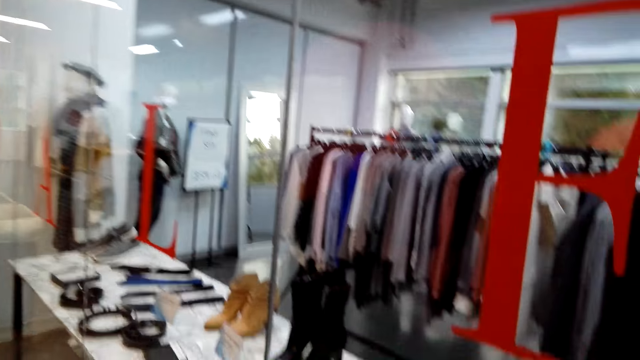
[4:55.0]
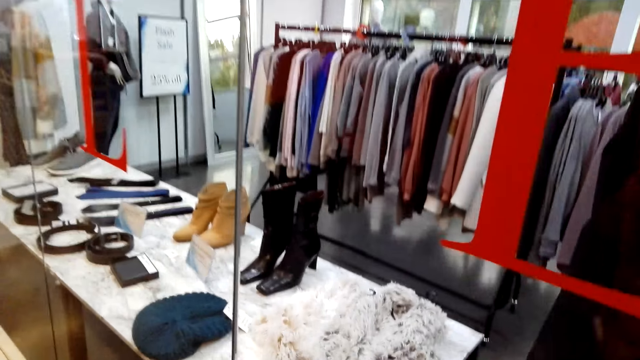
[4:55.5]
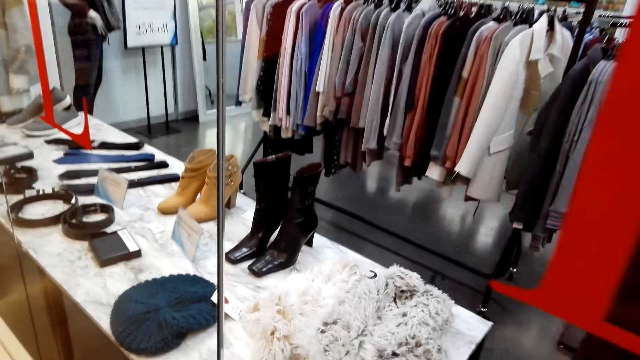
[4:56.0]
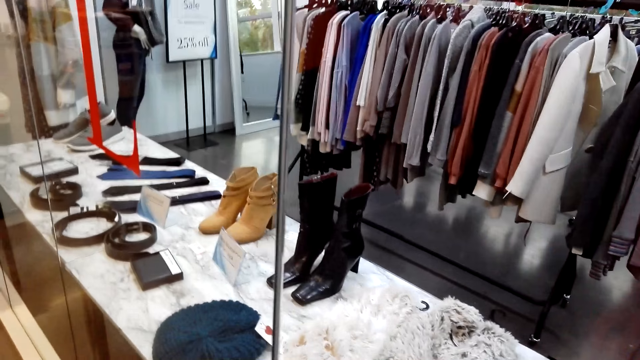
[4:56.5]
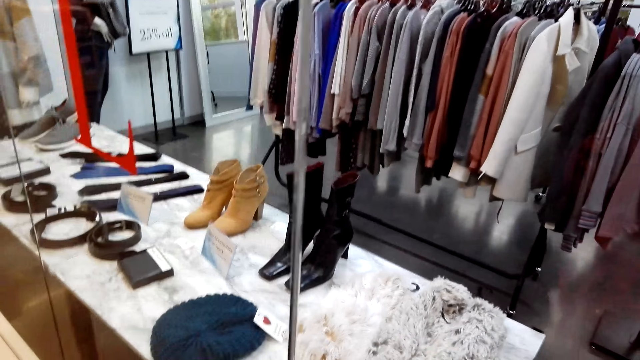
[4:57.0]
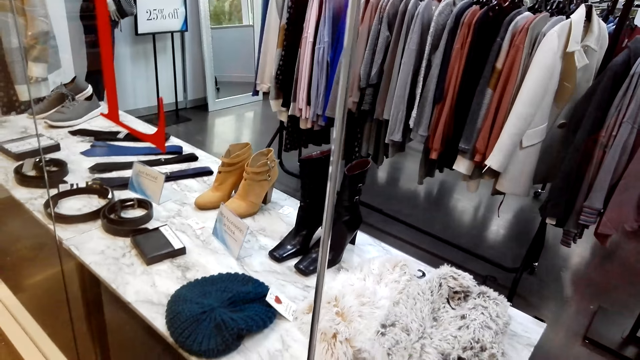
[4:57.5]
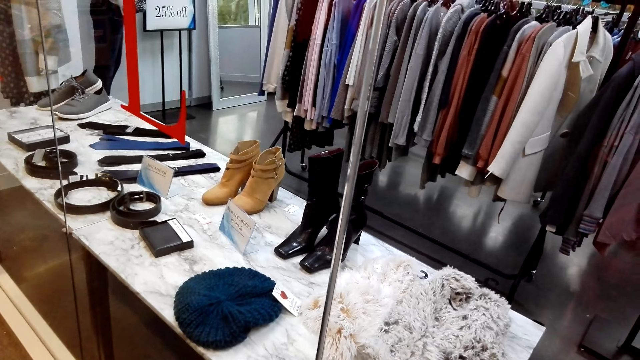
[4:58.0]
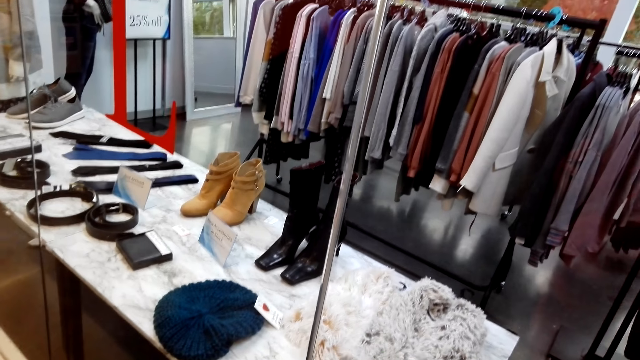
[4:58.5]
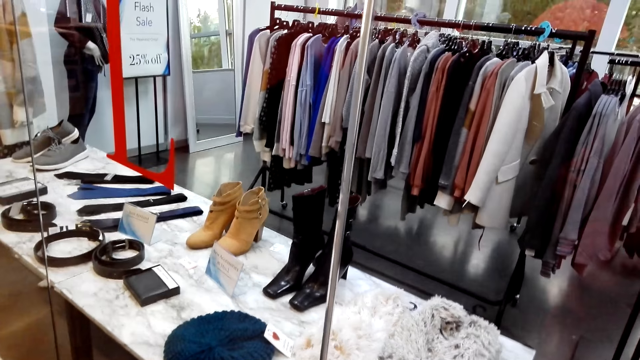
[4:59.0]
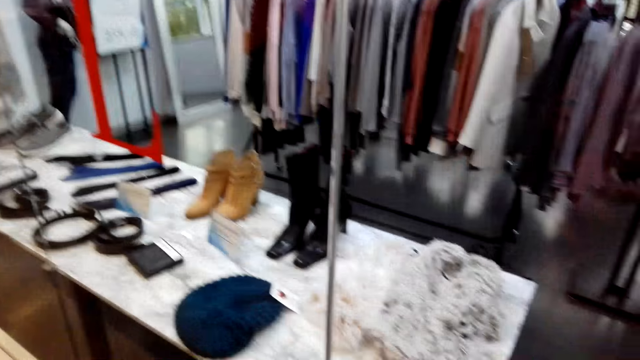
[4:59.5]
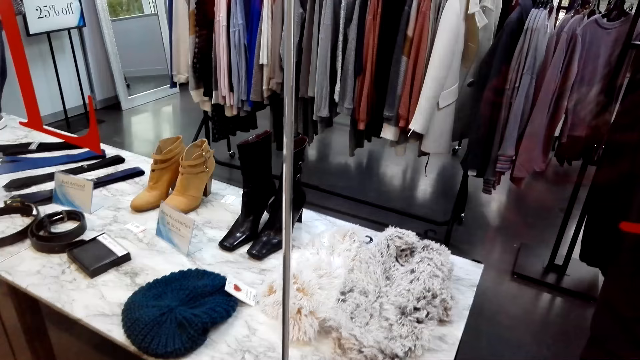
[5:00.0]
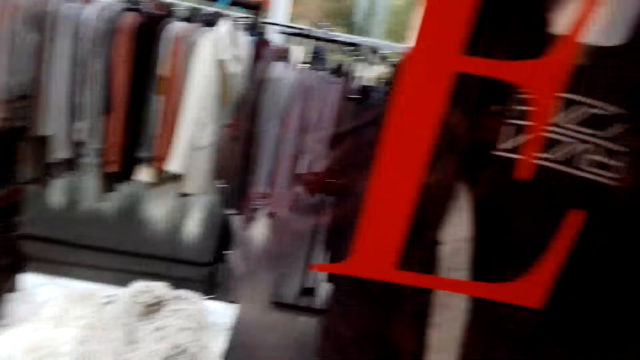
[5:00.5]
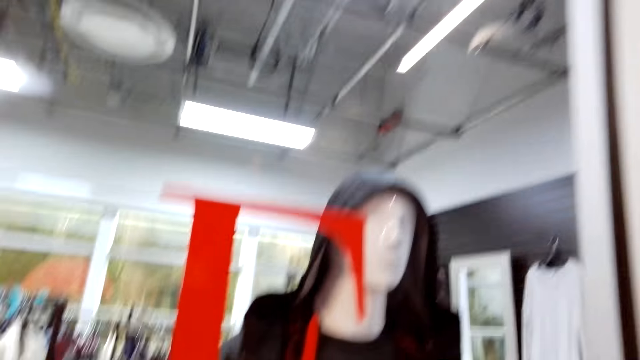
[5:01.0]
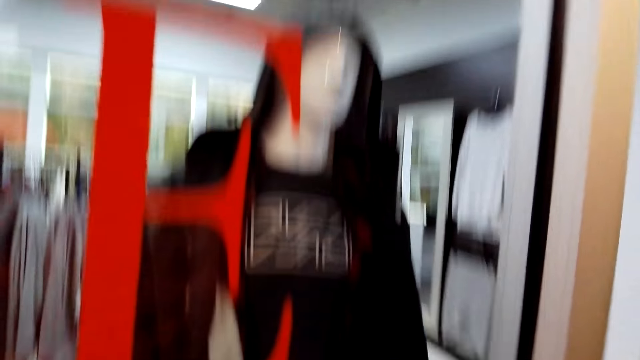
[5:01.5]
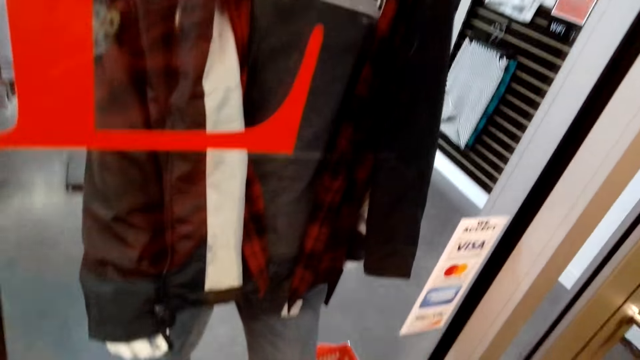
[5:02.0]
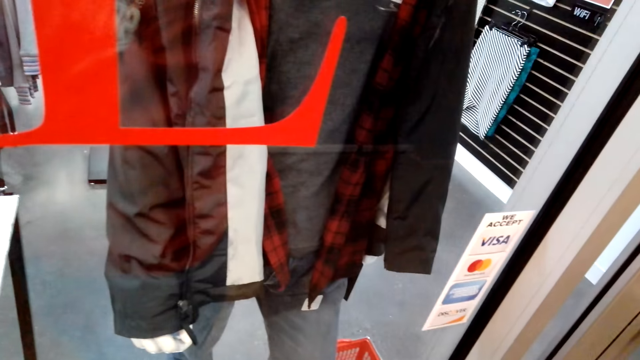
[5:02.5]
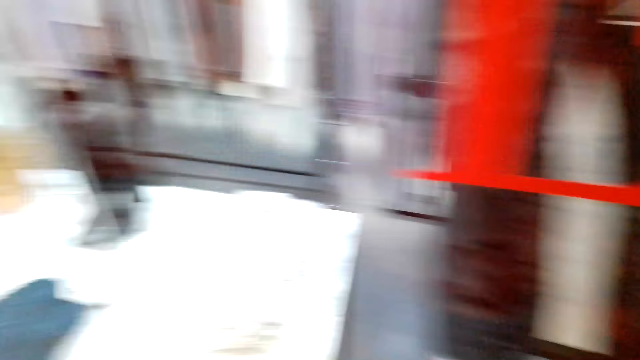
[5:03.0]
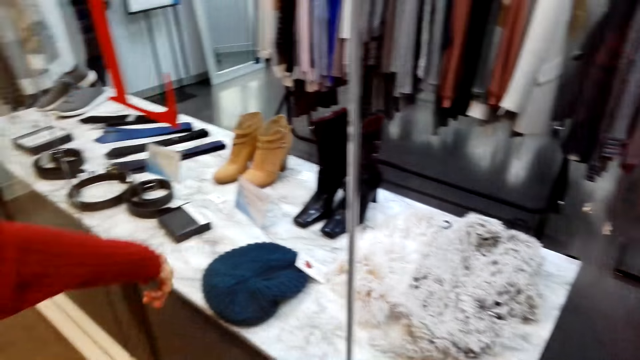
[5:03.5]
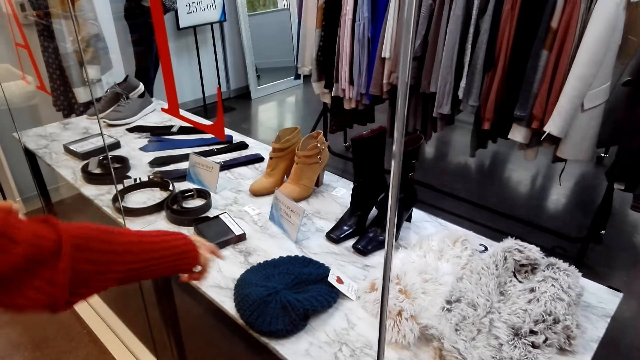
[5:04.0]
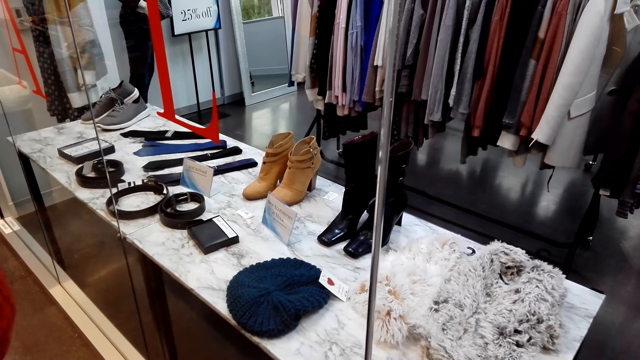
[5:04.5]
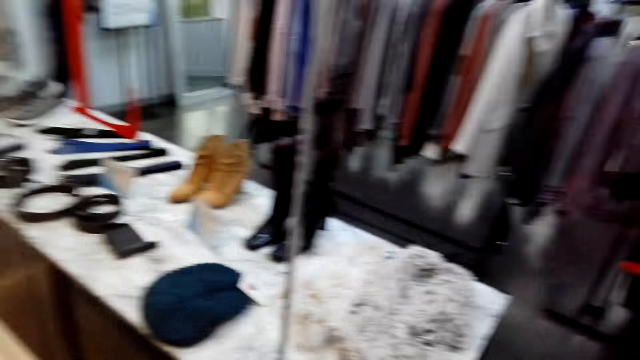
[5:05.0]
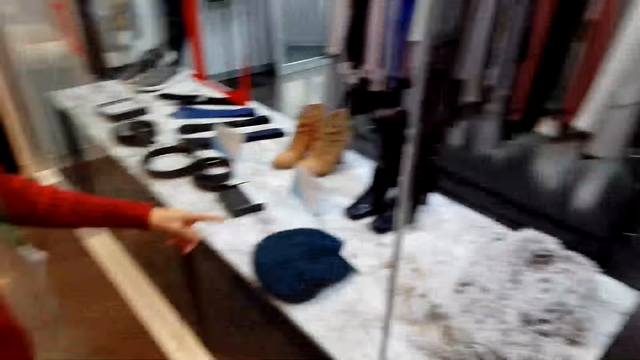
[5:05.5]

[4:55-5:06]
A lady speaks to the camera wearer. The camera wearer looks around. They speak to the lady. The lady illustrates with a hand and points at items in the store.

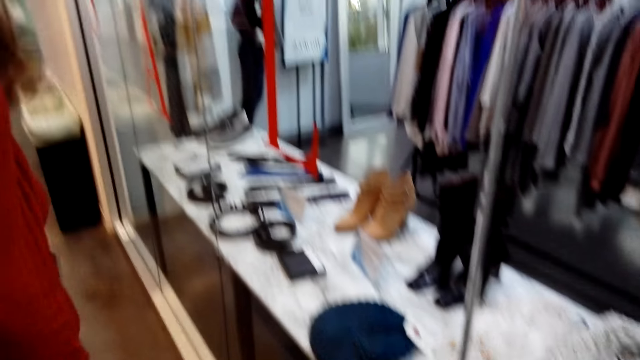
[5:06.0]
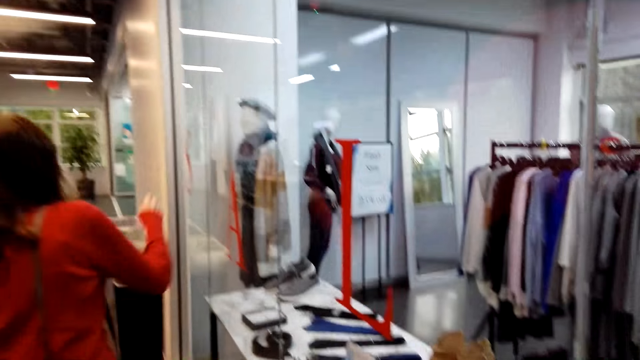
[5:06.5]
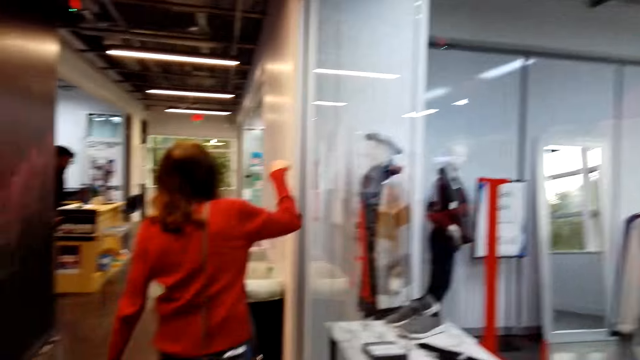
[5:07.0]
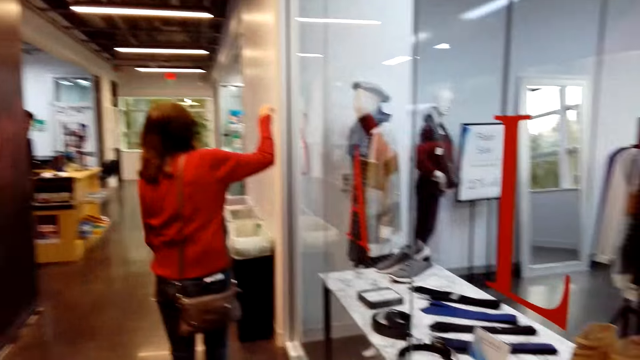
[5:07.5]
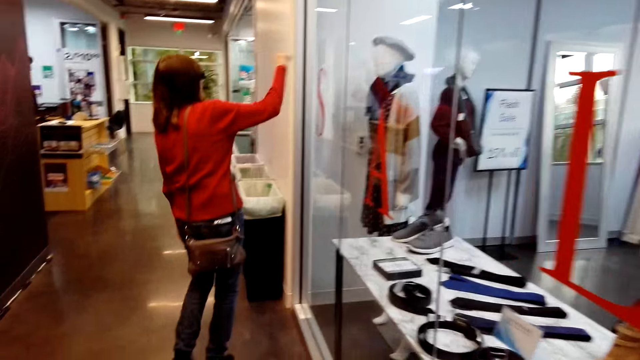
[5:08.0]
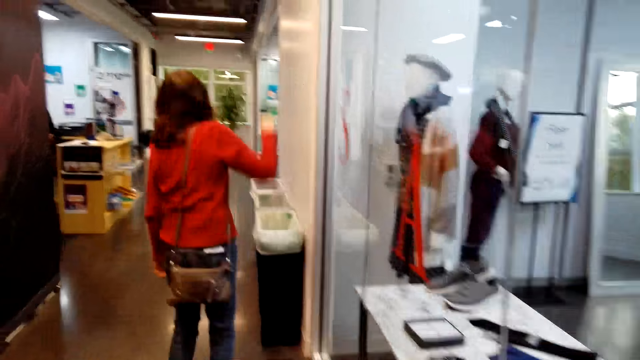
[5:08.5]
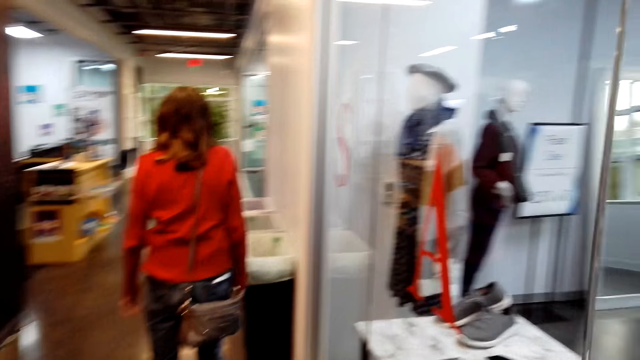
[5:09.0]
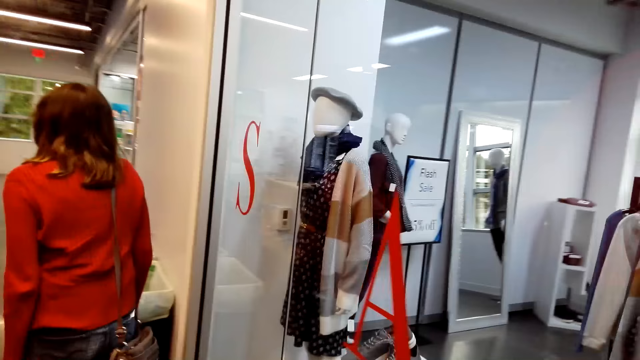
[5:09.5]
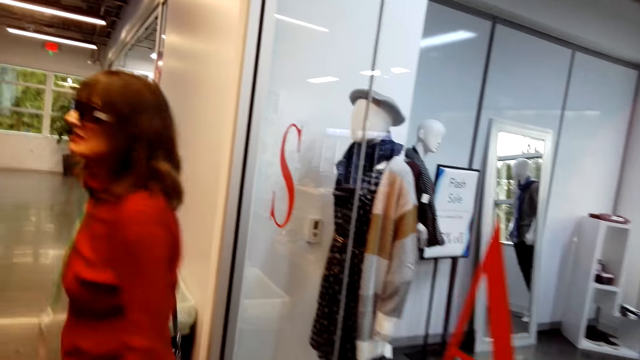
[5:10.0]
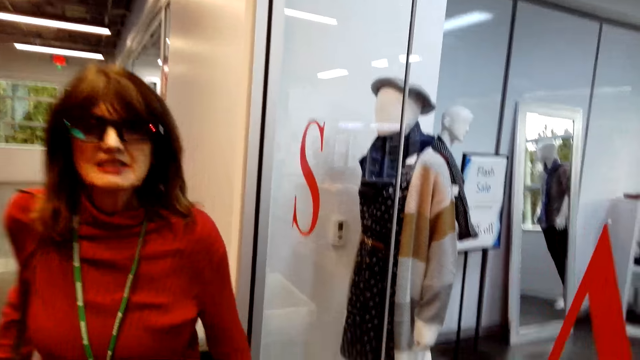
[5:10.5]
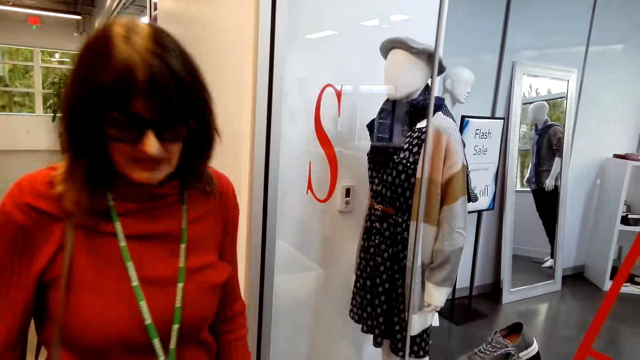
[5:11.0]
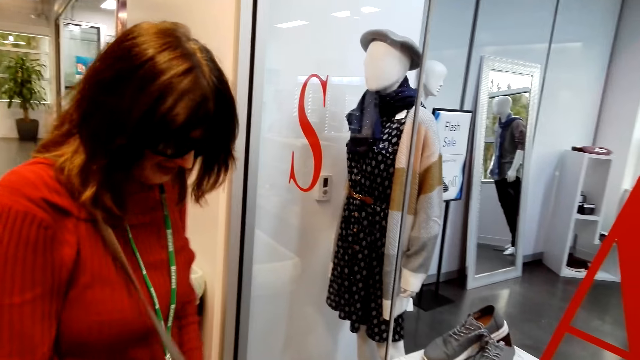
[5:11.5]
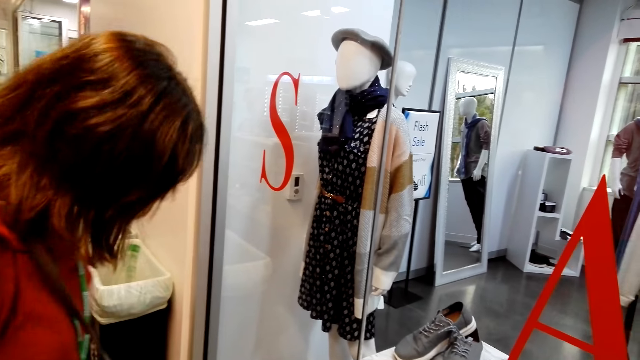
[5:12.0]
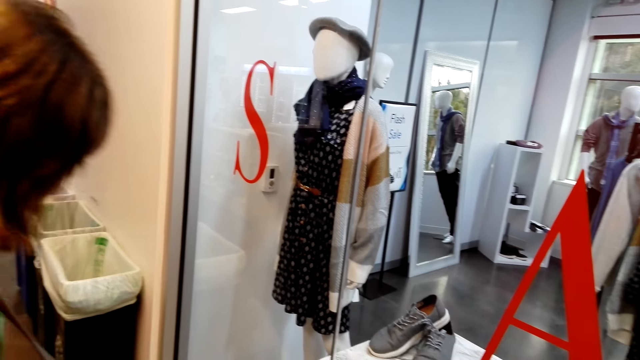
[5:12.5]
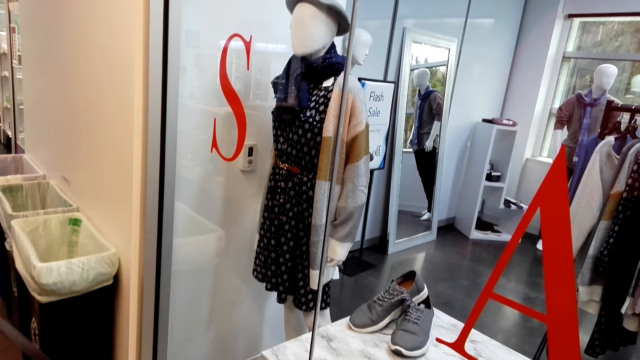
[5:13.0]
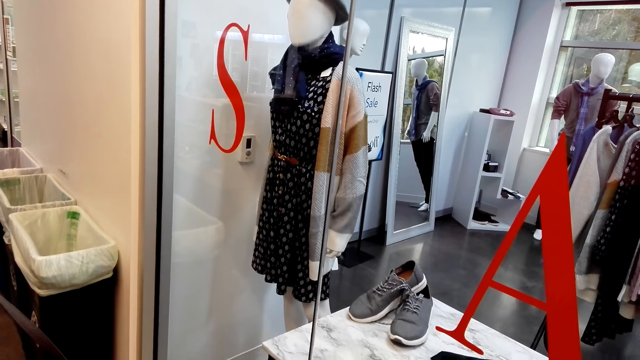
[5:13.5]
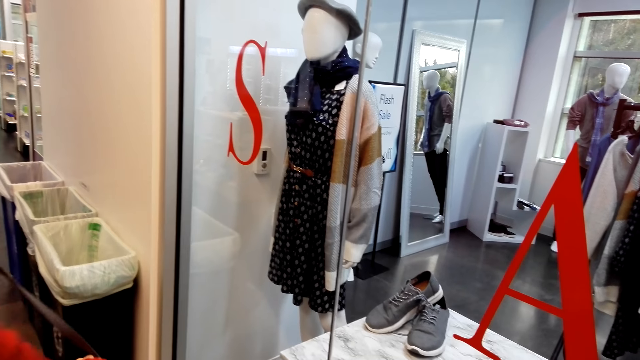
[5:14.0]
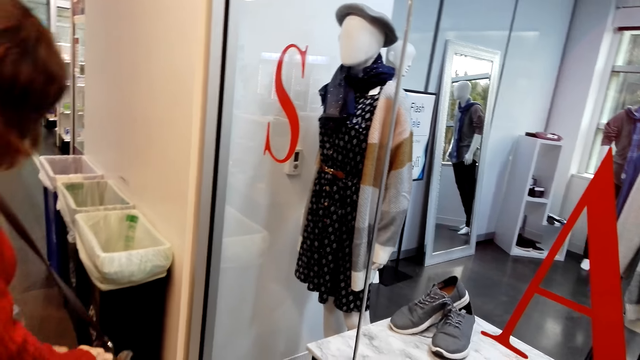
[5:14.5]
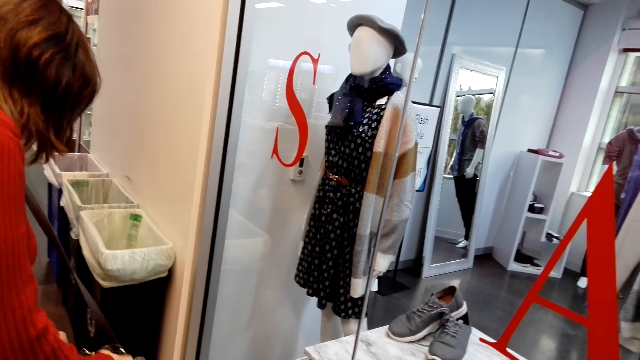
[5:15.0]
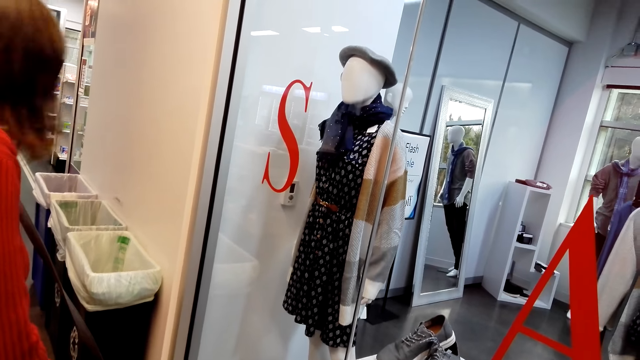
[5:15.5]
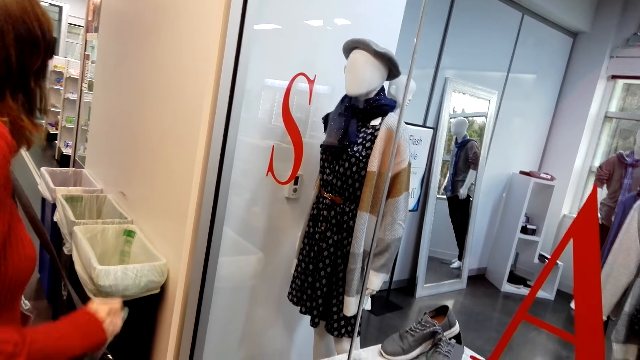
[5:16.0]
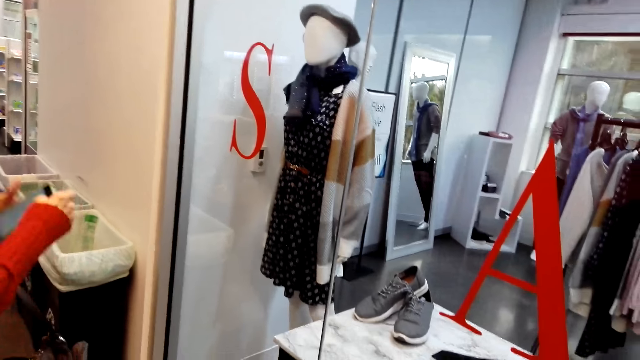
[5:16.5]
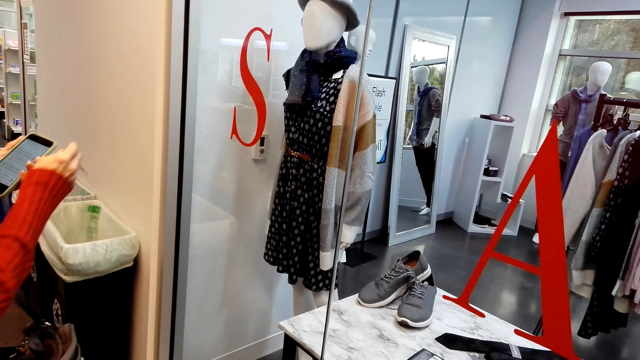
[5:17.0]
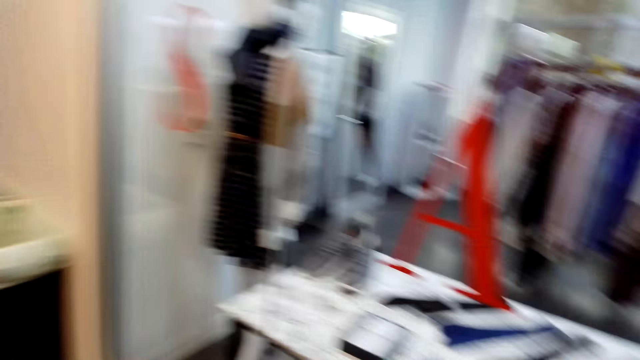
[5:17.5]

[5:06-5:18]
The lady speaks to the camera wearer, walks in the store and points at items in the store. The camera wearer walks in the store. The lady turns. The camera wearer speaks. The lady walks to the camera wearer and stops. The lady reaches inside her bag. The lady holds a phone, pulls out her phone and speaks to the camera wearer.
